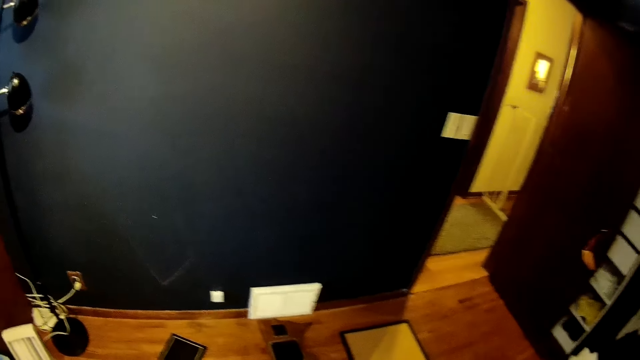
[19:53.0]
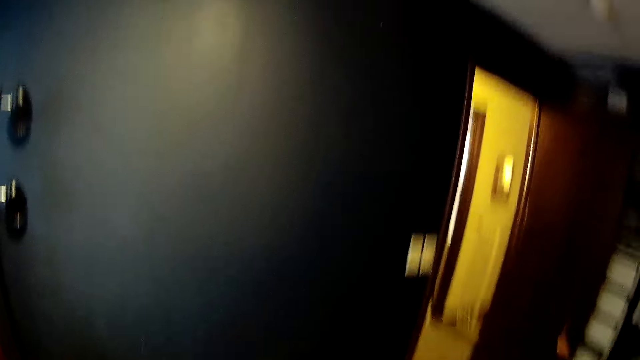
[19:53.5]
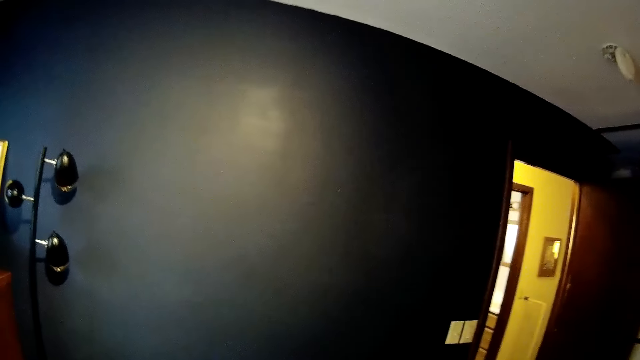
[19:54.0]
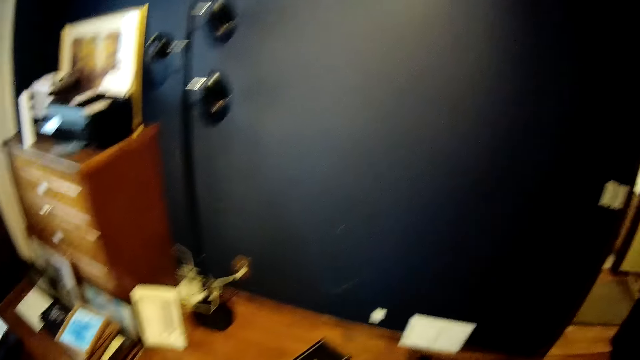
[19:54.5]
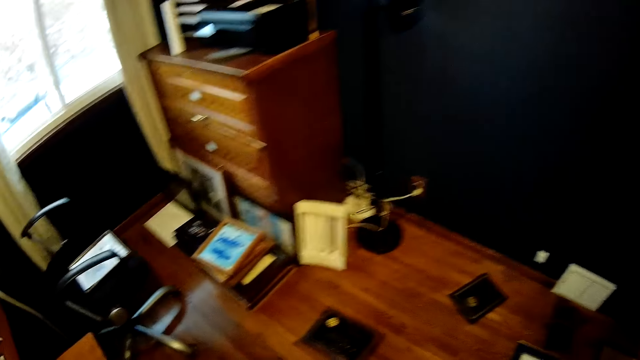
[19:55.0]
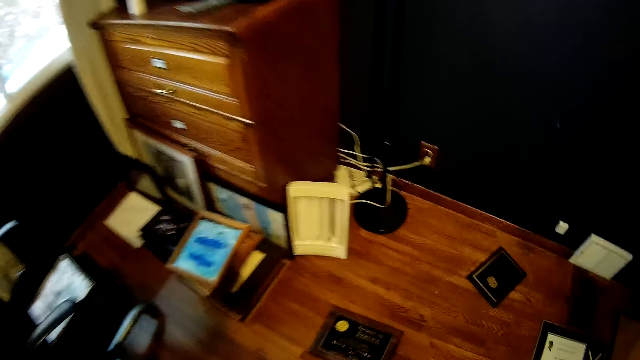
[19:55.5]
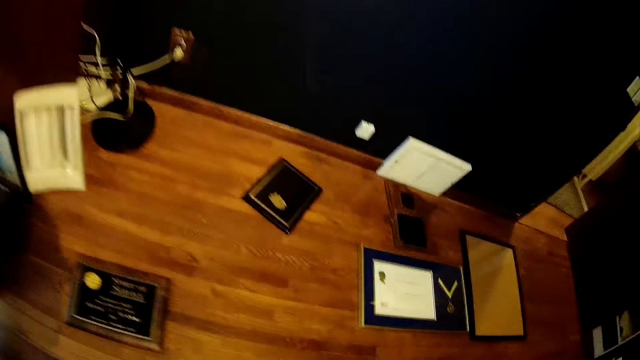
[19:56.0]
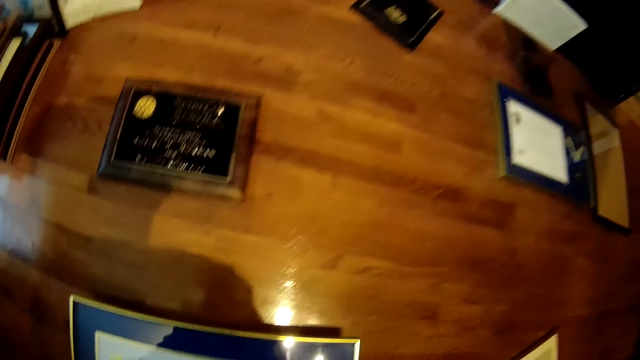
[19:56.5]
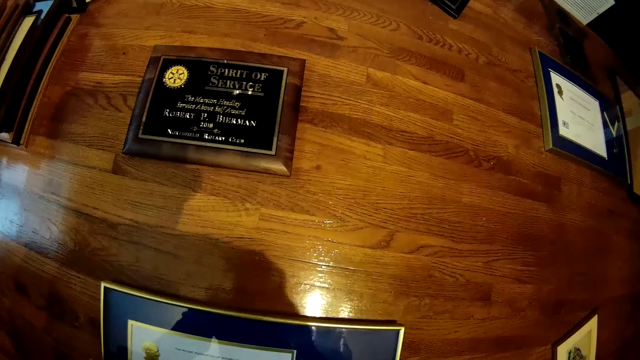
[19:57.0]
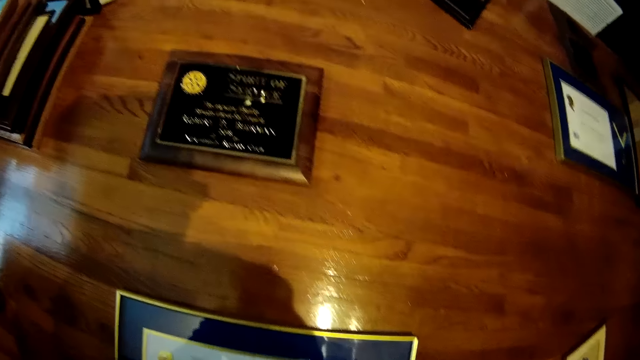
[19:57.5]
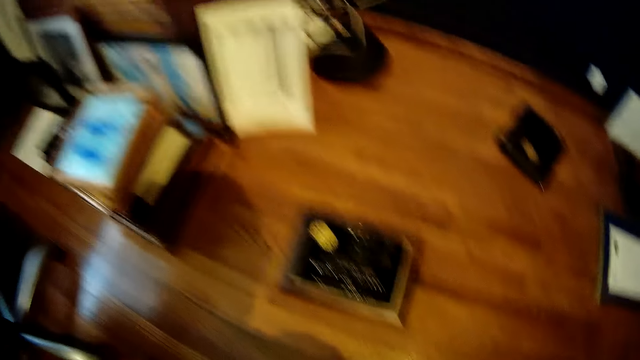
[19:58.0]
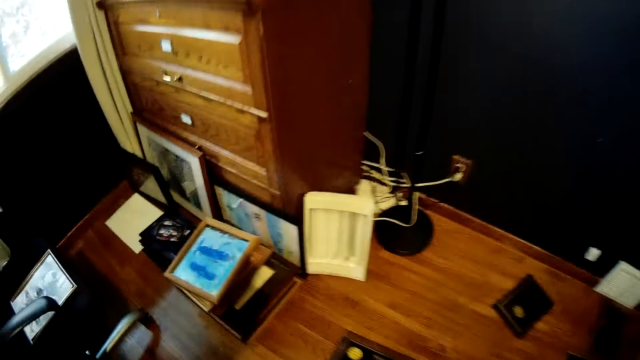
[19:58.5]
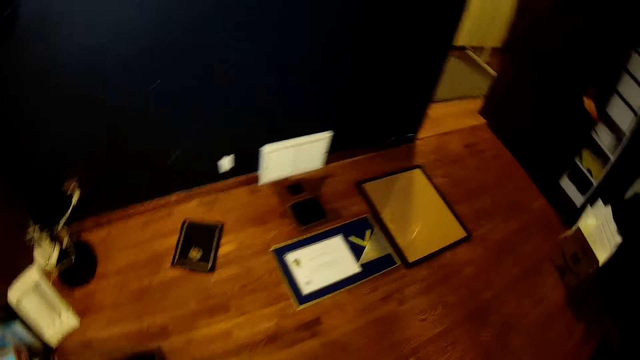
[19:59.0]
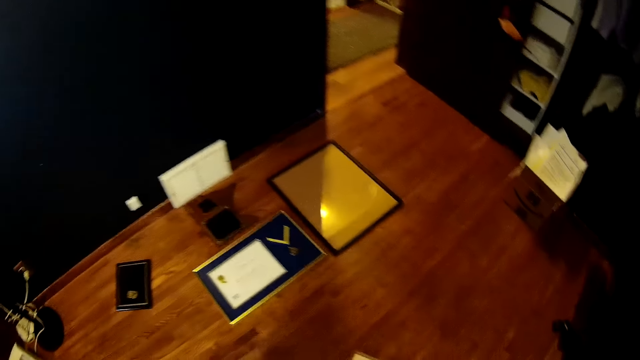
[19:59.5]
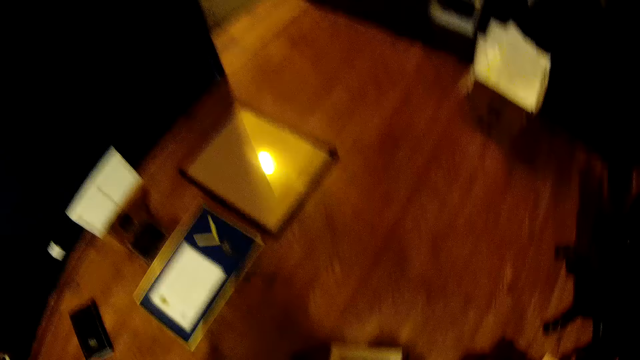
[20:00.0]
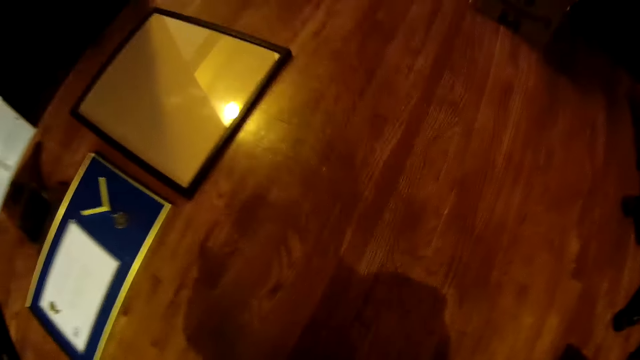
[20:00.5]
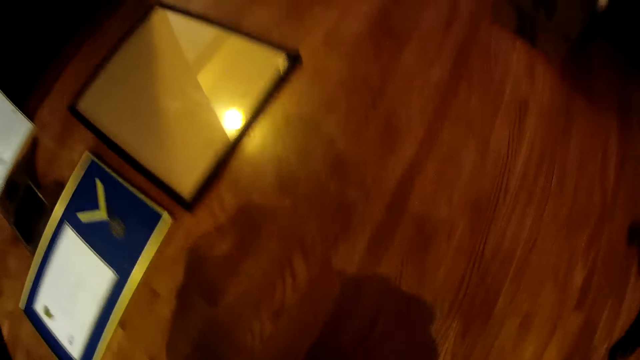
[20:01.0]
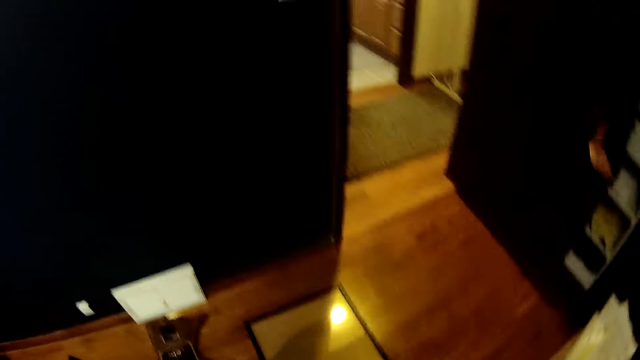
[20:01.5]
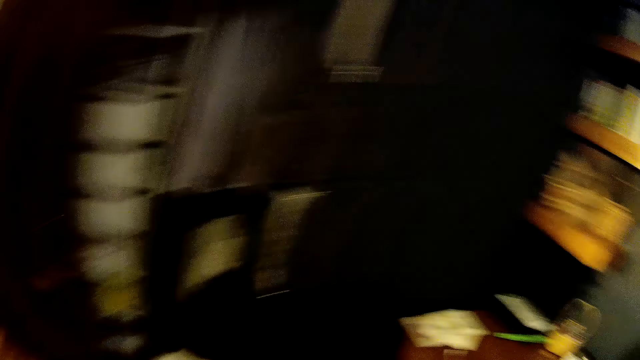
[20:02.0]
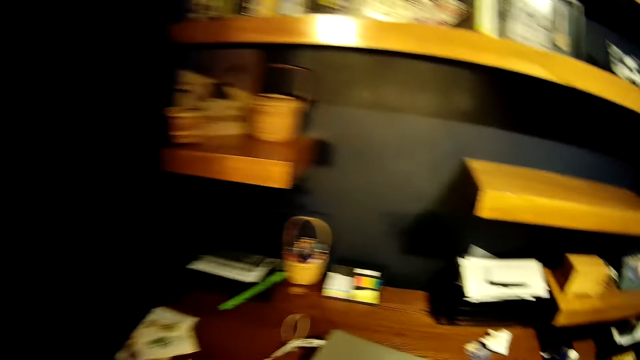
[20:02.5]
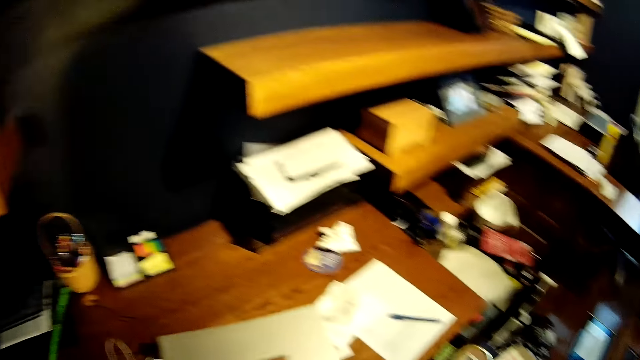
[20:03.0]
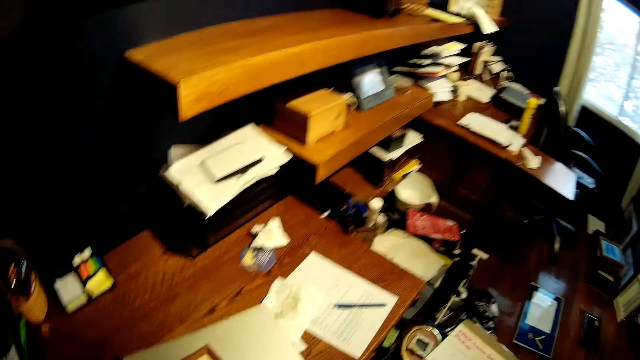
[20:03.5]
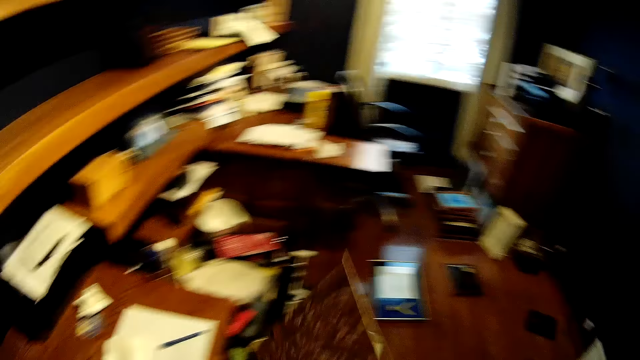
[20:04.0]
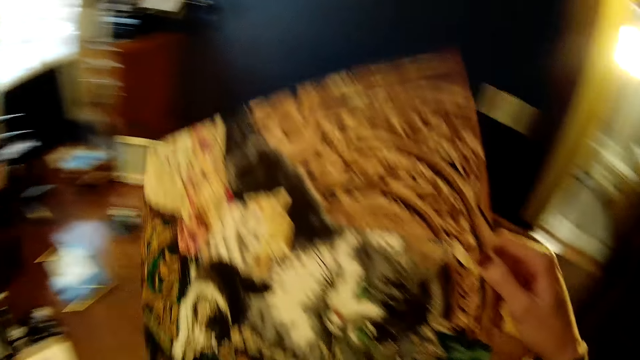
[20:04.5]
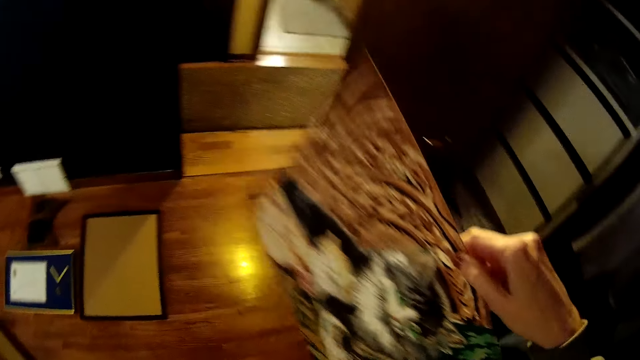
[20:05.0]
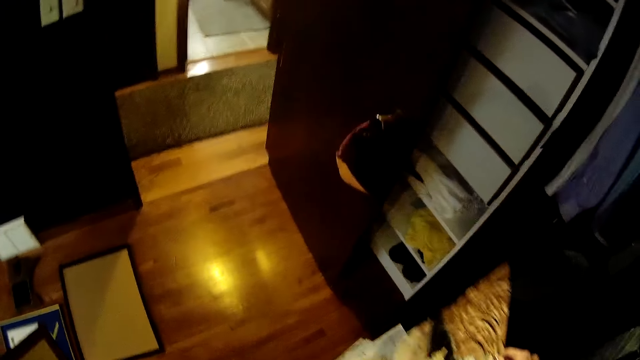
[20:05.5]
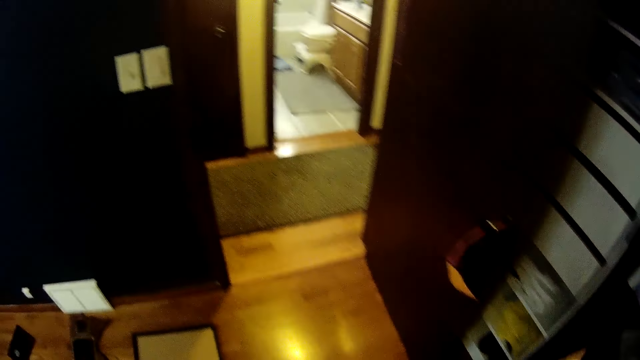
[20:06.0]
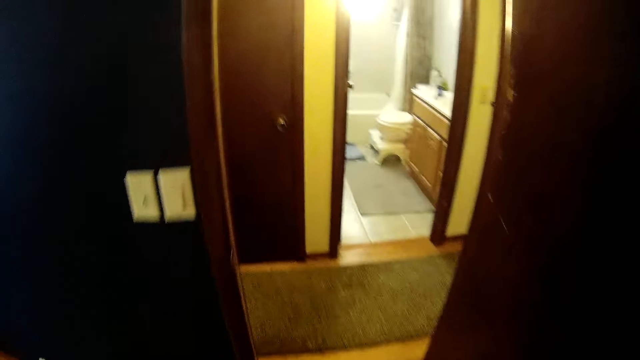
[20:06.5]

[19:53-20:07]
The camera wearer turns around. He bends down, puts the photo frames on the floor and turns around. He walks around. He bends down. He turns around. He picks up a picture from the table with his right hand. He holds the paper photo.

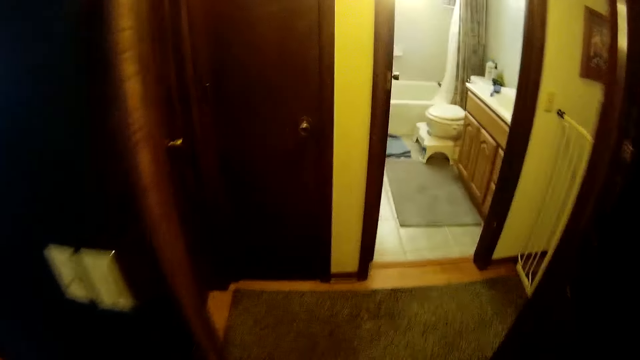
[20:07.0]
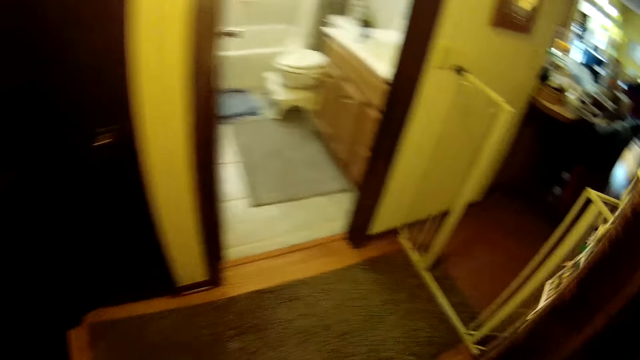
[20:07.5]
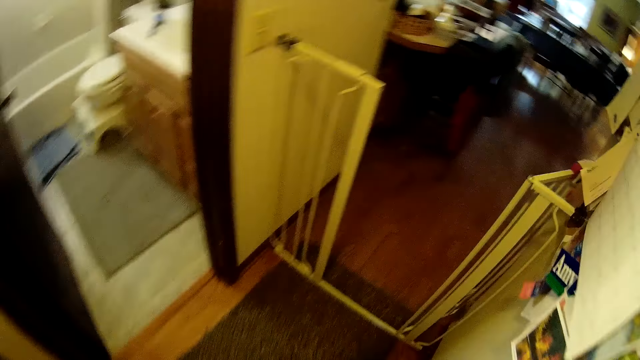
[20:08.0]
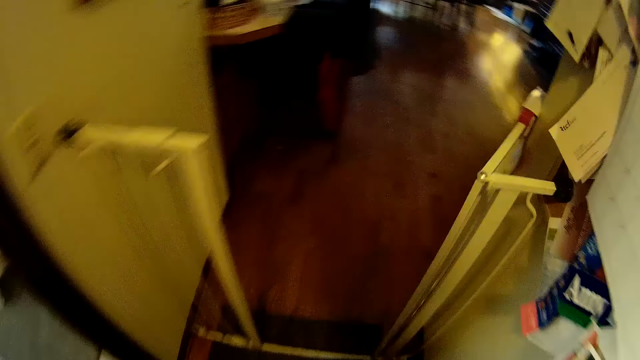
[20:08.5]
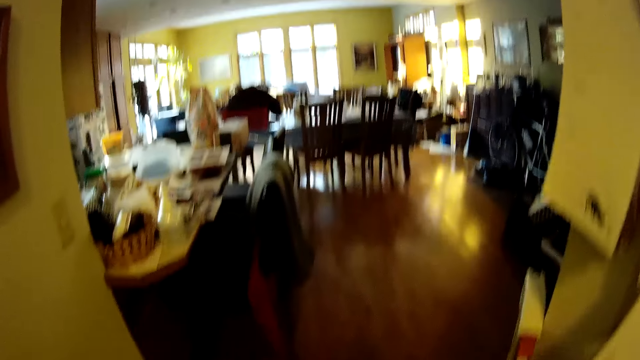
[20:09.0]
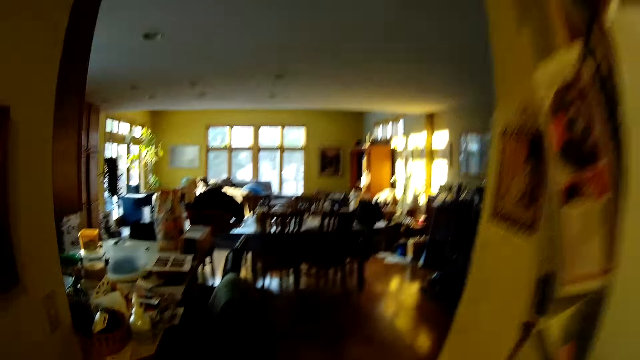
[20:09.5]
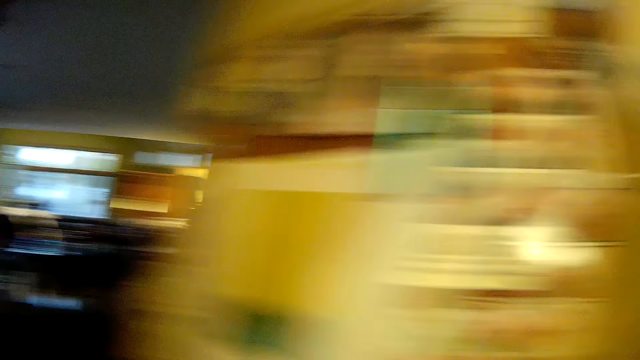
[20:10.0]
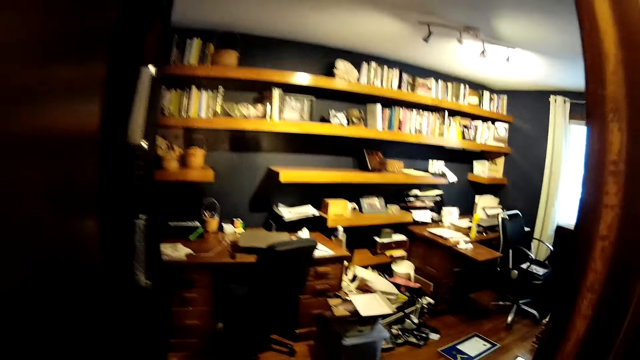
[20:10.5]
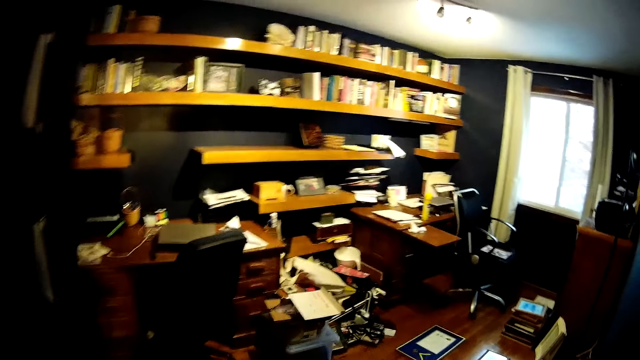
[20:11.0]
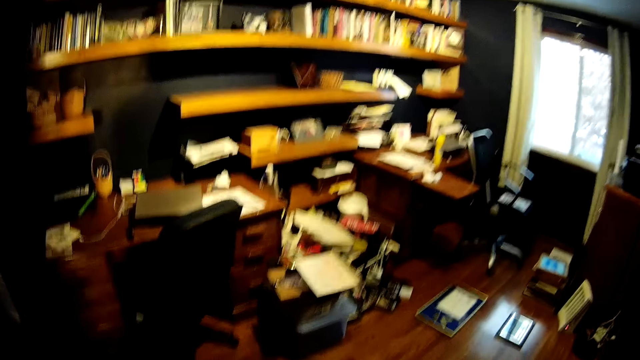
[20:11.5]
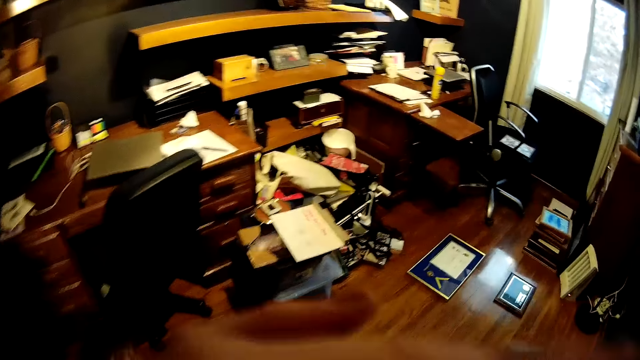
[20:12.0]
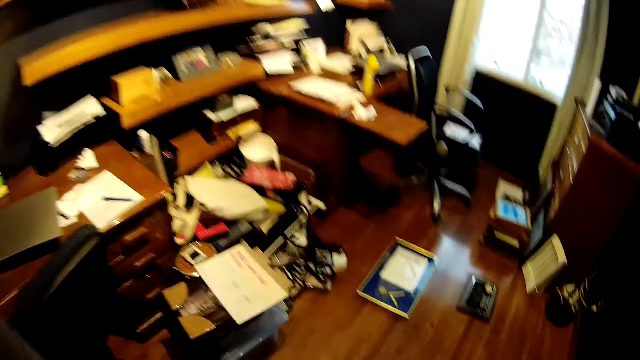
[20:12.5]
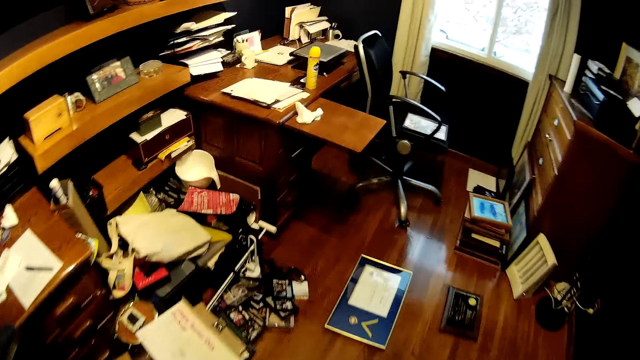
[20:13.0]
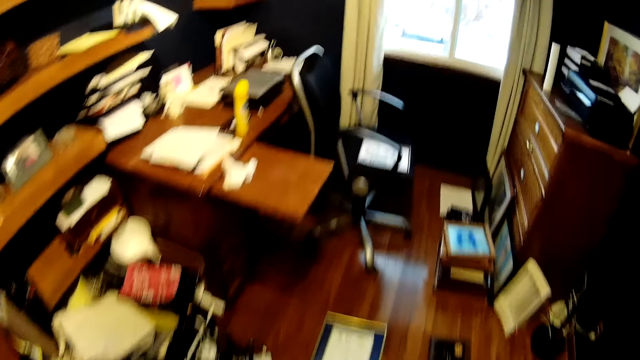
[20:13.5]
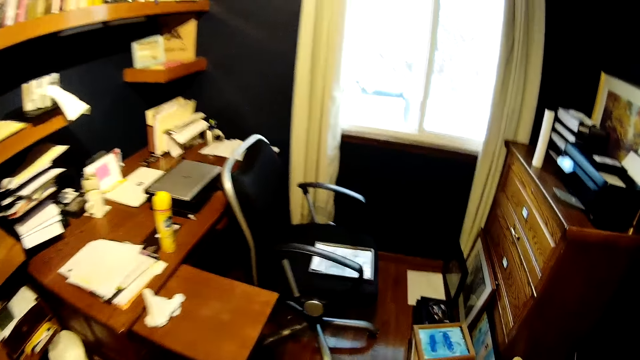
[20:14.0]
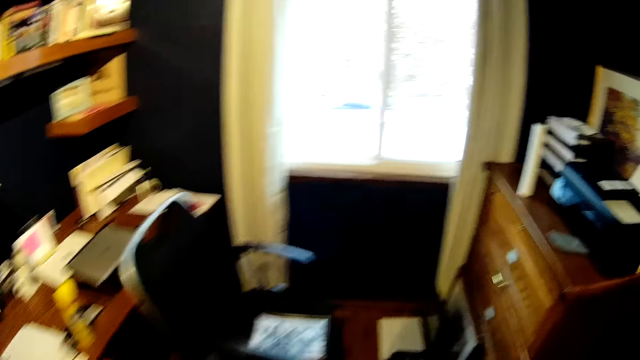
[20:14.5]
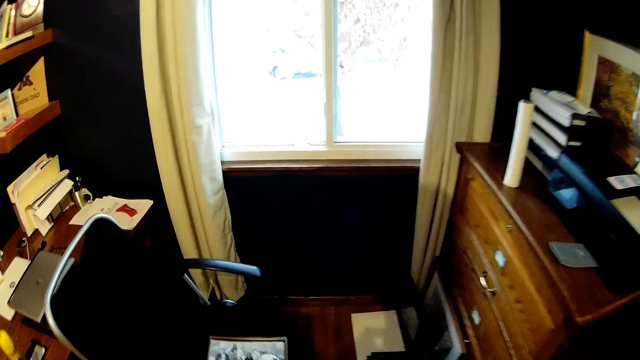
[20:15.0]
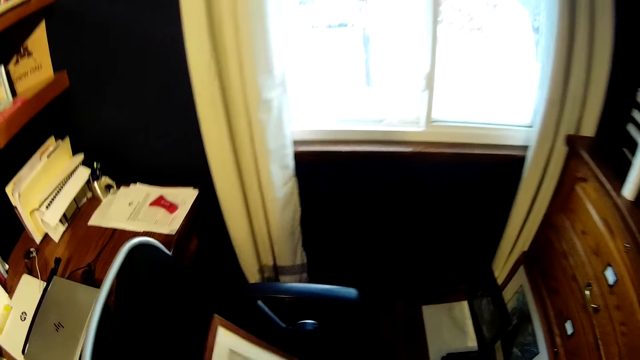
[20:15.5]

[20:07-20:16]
The camera wearer walks out of the room. He drops the picture in his right hand on the floor. He walks around. He picks up a frame from the floor with his left hand. He turns around and walks into a room.
